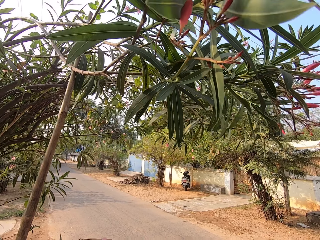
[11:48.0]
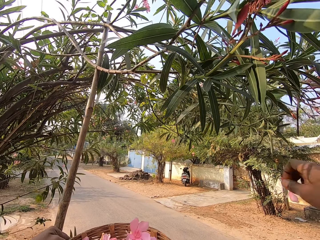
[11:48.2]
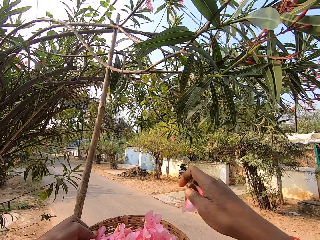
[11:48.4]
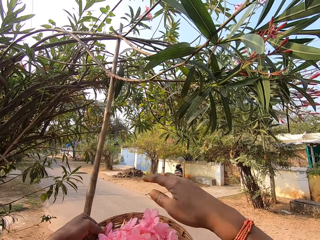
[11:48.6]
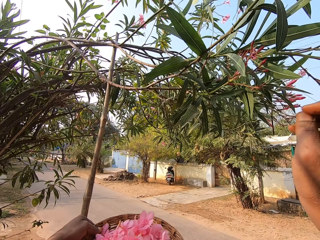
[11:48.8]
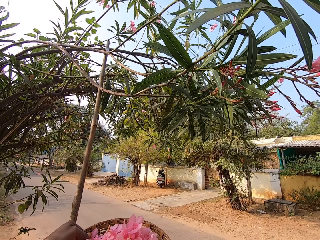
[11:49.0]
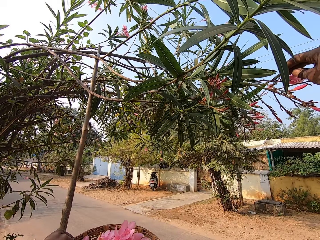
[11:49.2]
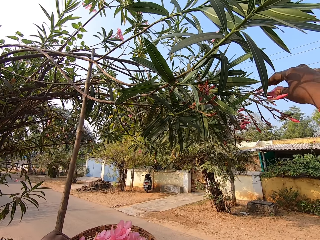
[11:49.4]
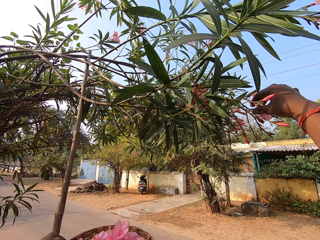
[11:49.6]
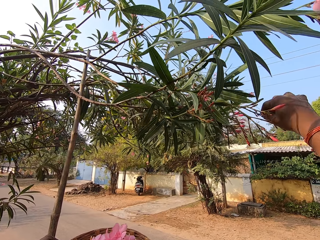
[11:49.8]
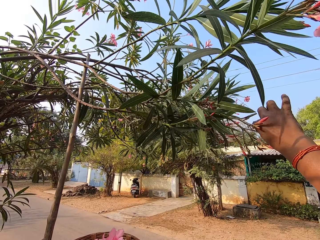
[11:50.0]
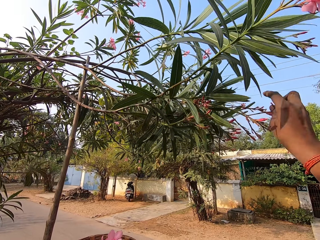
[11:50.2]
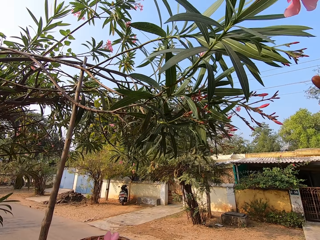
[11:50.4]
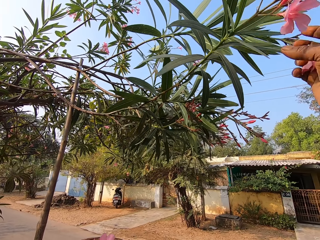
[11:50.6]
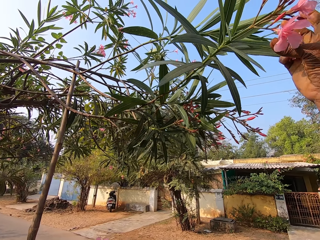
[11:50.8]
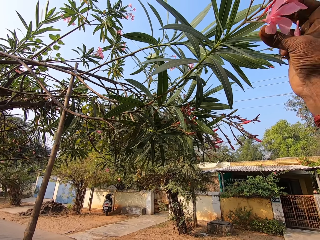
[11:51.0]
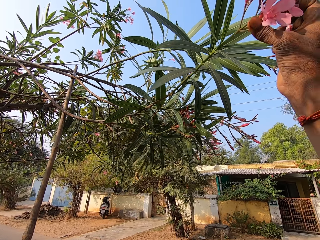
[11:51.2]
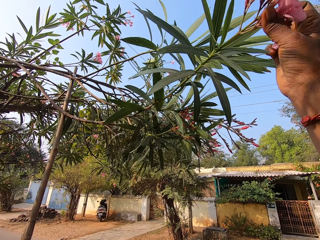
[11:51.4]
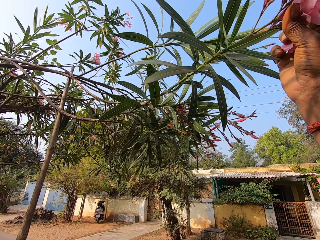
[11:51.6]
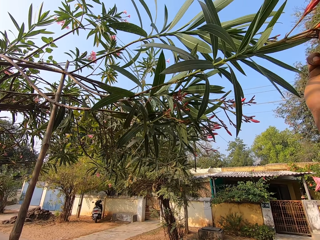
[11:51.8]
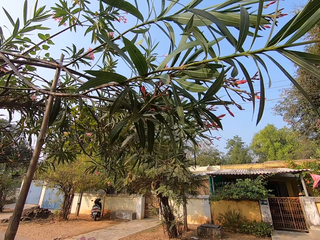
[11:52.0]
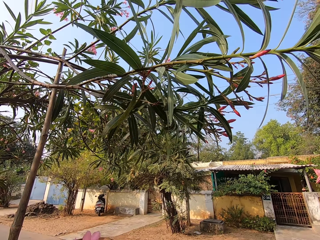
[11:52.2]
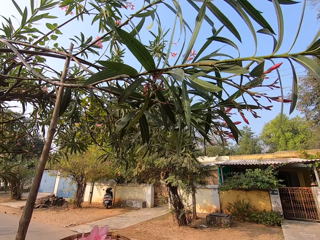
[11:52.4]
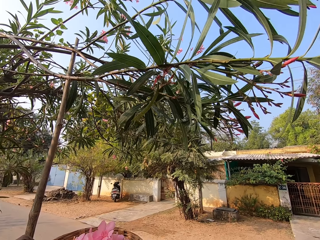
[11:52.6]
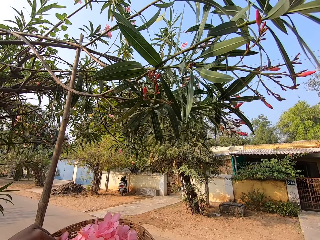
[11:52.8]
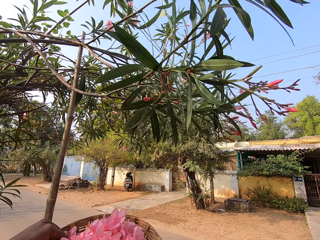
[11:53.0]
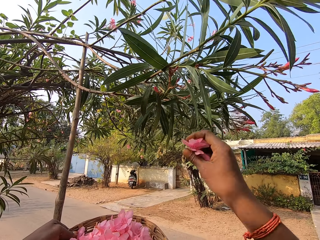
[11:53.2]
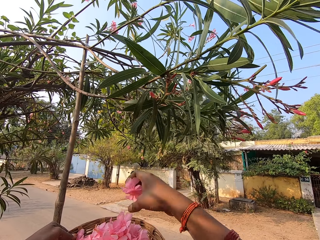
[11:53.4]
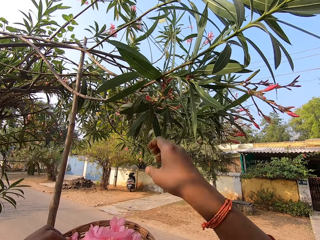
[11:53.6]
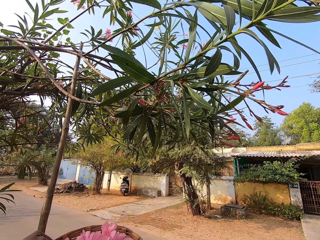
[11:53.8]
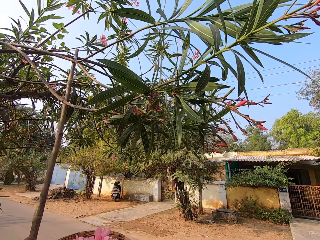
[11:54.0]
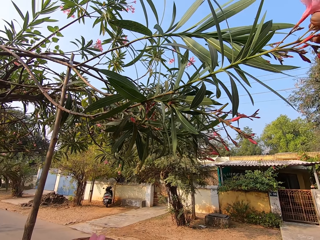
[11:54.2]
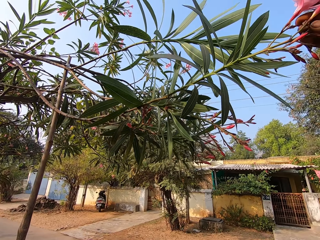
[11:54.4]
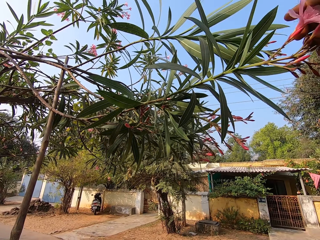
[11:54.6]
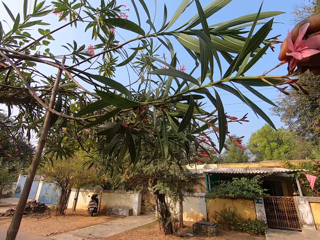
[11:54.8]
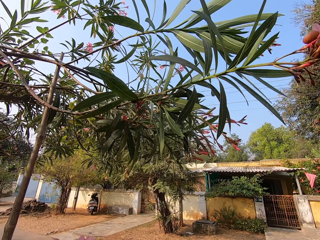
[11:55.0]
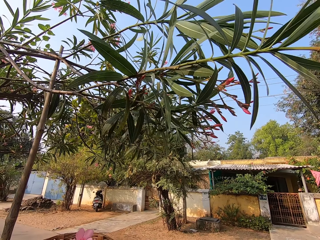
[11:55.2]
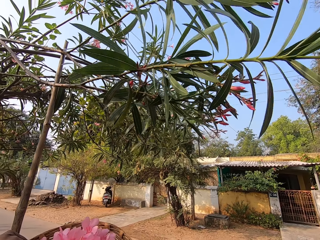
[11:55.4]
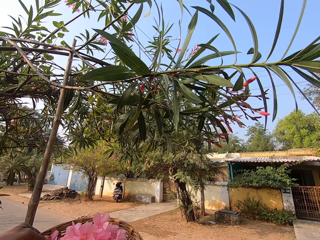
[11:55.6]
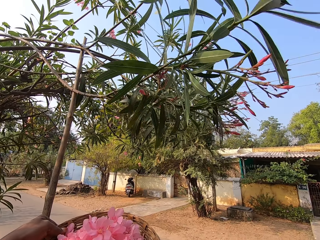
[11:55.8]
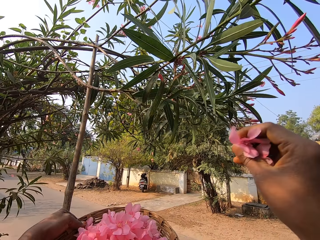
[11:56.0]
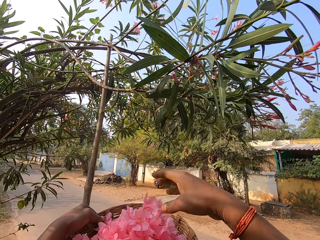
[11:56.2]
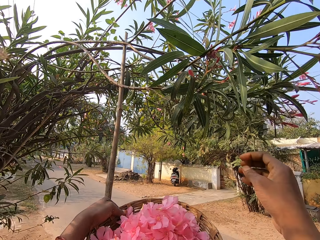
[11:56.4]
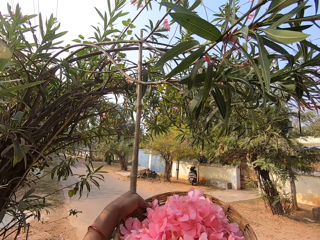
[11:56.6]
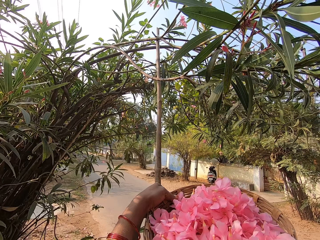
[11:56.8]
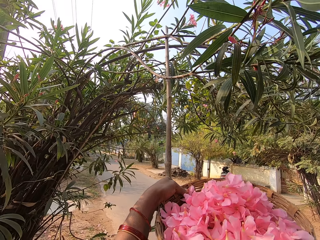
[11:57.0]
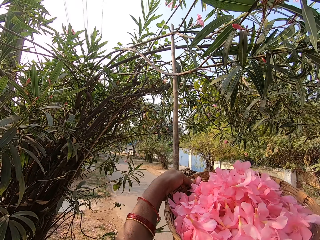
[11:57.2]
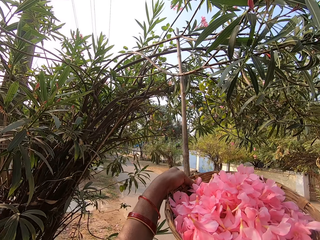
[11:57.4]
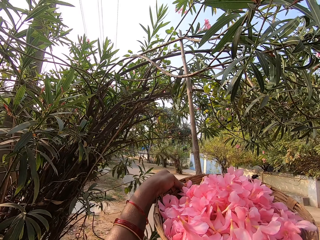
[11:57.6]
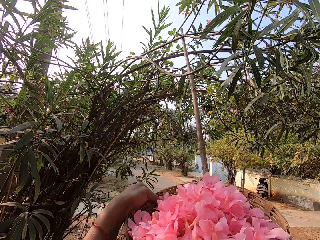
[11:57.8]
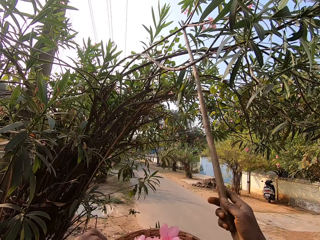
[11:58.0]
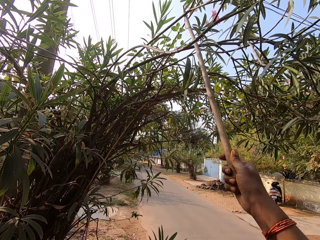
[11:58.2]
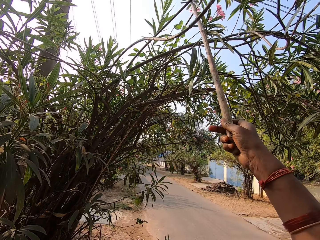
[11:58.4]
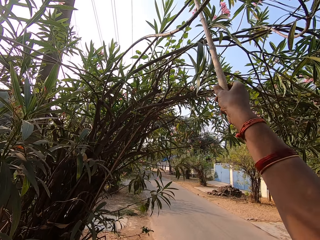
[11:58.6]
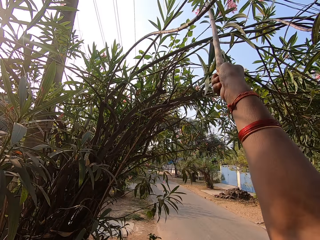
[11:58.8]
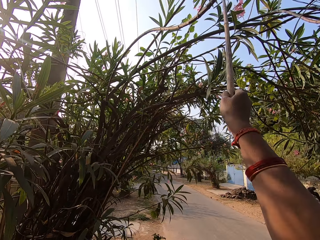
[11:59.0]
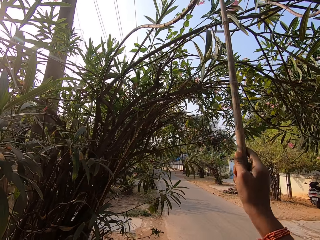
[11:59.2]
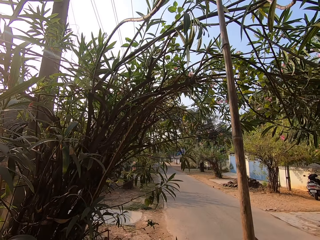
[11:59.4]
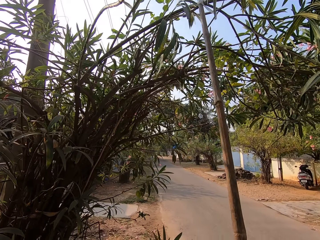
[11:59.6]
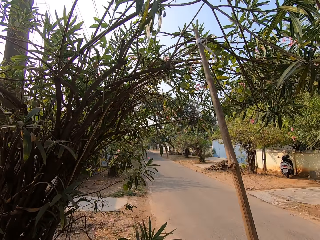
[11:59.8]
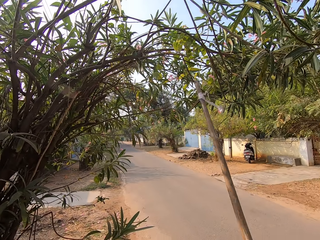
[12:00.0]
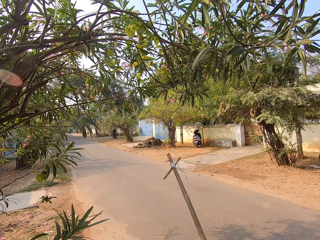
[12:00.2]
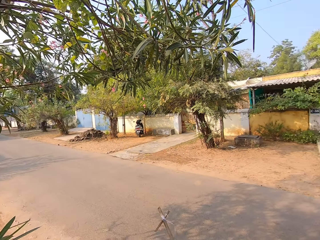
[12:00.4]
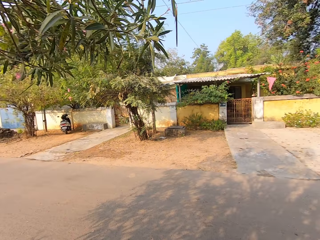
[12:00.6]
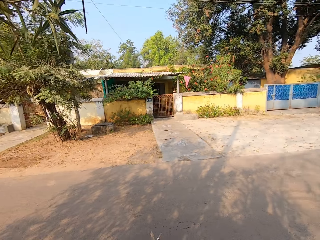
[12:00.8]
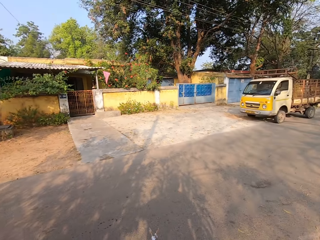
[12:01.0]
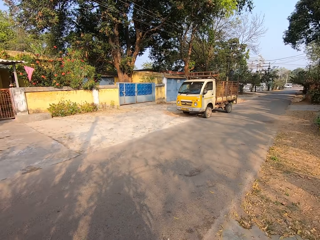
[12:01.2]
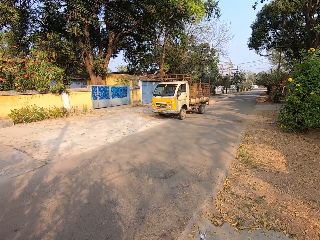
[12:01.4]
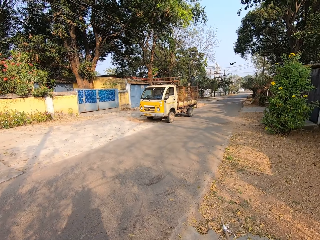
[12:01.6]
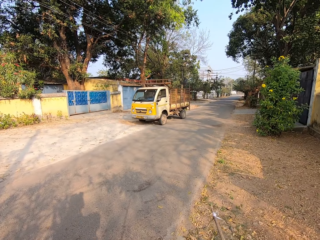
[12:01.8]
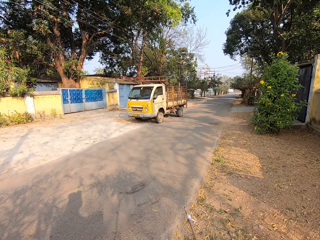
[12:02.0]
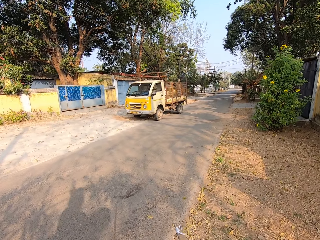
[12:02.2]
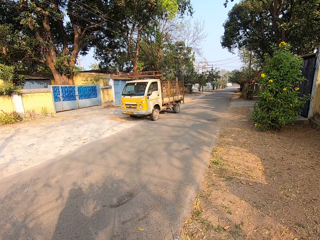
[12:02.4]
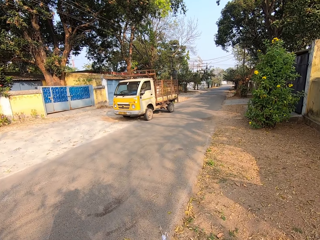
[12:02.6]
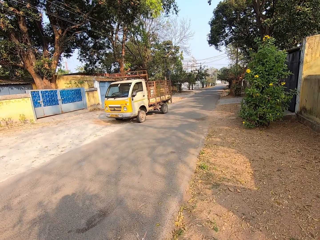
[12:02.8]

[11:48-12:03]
The camera wearer puts the flowers in her right hand in the basket in her left hand. She plucks flowers from the branch on the tree with her right hand. She puts the flowers in her right hand in the basket in her left hand. She plucks flowers from the branch on the tree with her right hand. She puts the flowers in her right hand in the basket in her left hand. She removes a stick from the branch on the tree with the stick in her right hand. She walks around the flower tree. She pulls a branch of flowers with the stick. She turns from the flower tree. She walks away from the tree.

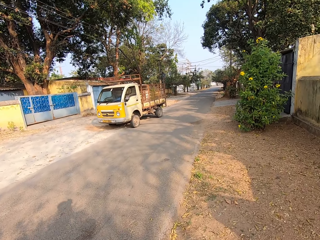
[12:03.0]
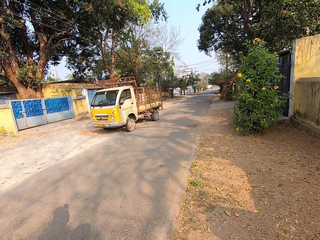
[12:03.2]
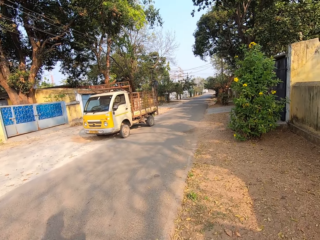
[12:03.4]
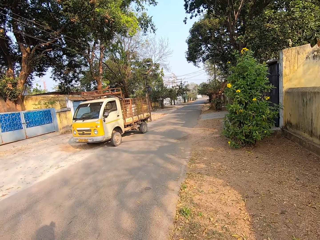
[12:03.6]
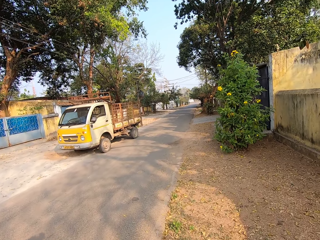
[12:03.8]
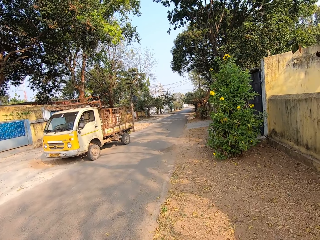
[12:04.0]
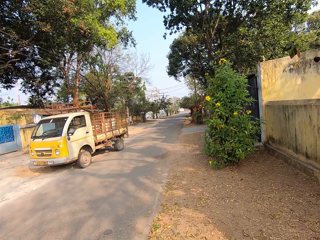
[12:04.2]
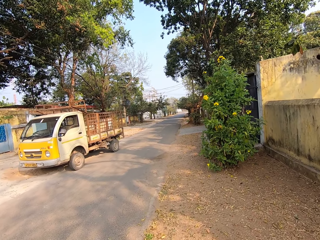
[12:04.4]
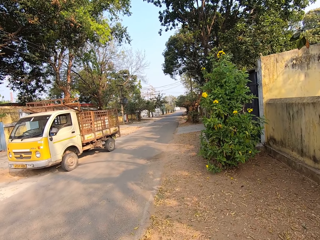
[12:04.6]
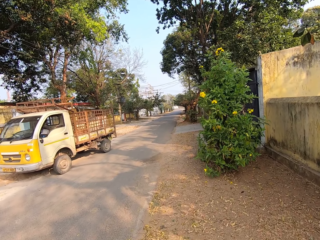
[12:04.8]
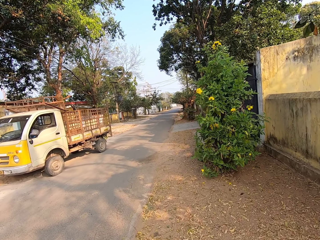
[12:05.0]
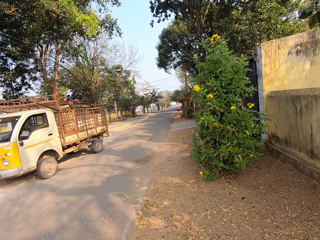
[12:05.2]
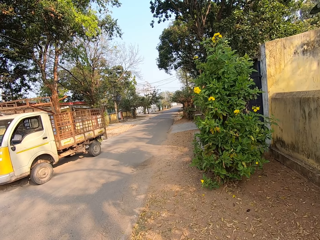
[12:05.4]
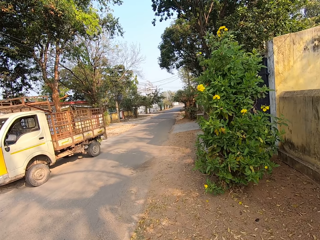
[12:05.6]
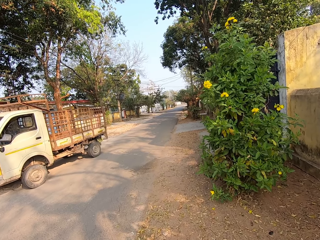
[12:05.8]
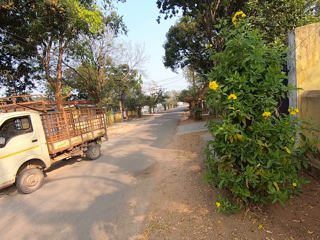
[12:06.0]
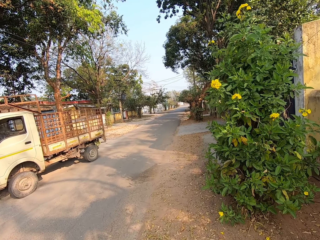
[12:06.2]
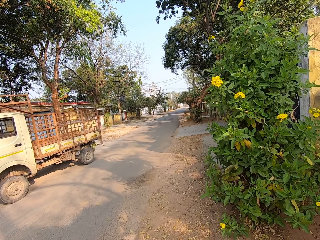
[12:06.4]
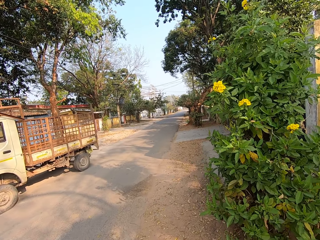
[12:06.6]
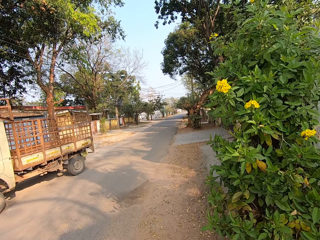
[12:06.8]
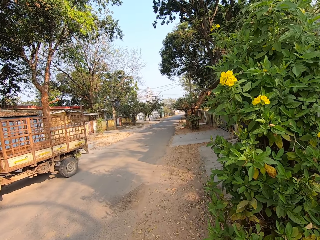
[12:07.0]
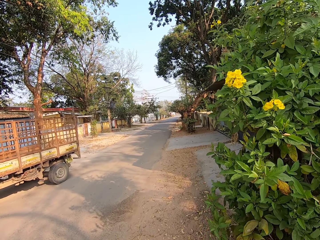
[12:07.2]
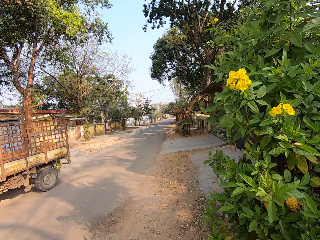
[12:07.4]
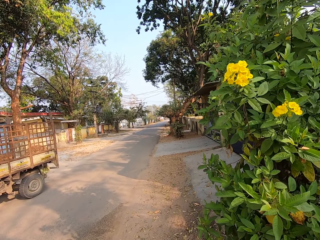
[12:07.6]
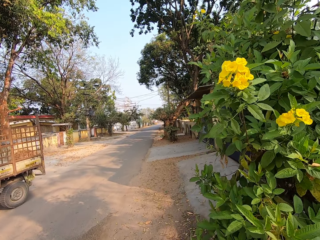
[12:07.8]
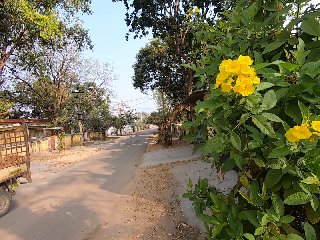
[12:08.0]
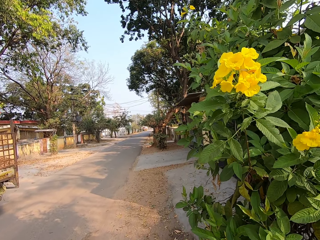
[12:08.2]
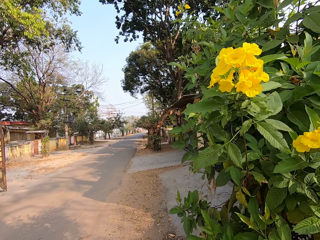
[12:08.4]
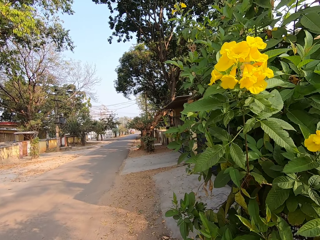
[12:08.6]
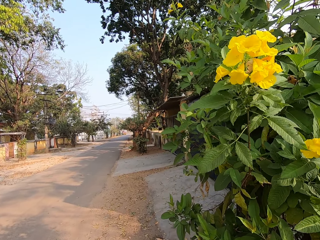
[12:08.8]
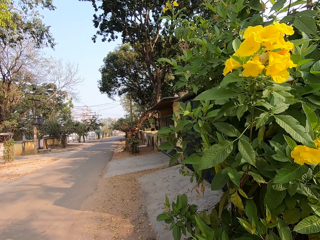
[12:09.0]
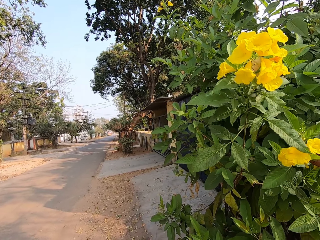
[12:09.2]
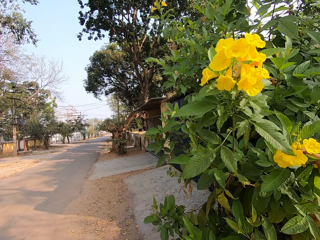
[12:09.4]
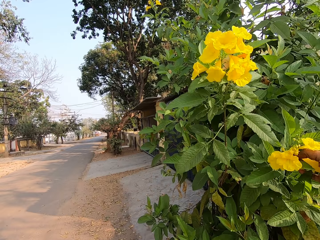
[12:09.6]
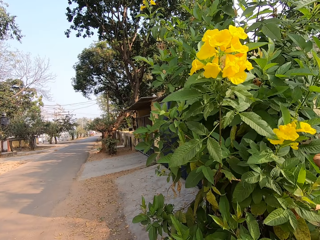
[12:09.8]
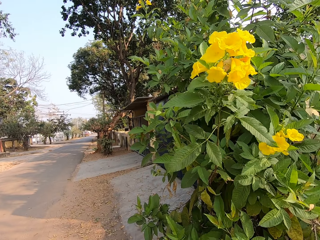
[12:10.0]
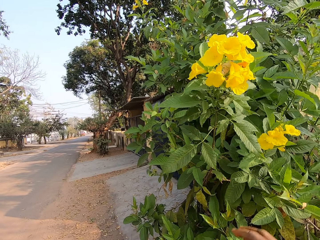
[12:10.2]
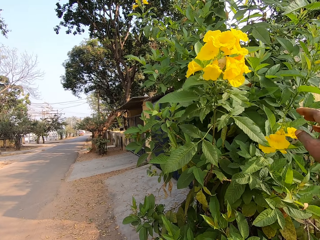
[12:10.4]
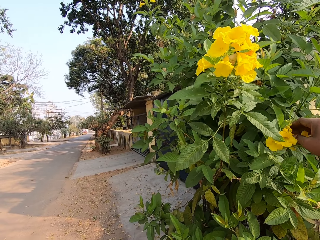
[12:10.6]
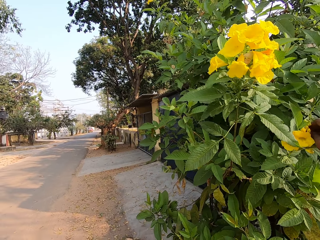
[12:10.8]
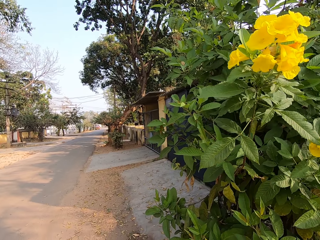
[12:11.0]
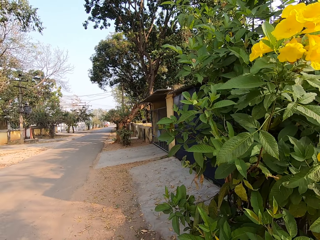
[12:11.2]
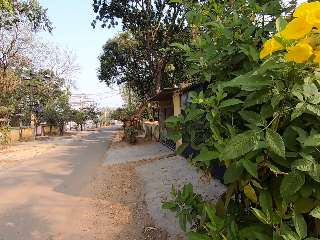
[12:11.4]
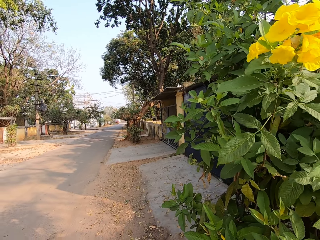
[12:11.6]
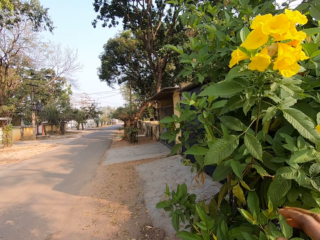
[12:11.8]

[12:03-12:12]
The camera wearer walks along a road. She looks at a flower. She plucks the flower from a branch on a tree with her right hand. She puts the flower in her right hand in the basket in her left hand. She plucks a flower from the branch on the tree with her right hand.
